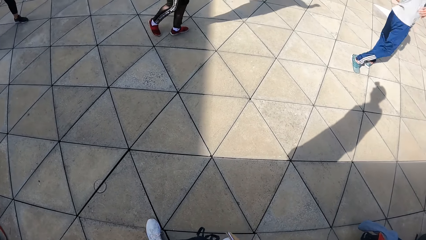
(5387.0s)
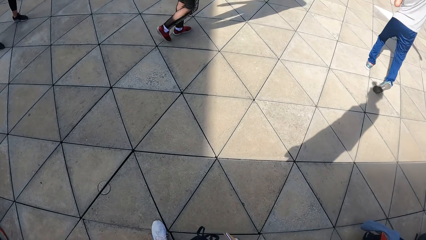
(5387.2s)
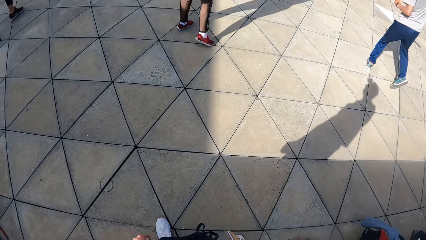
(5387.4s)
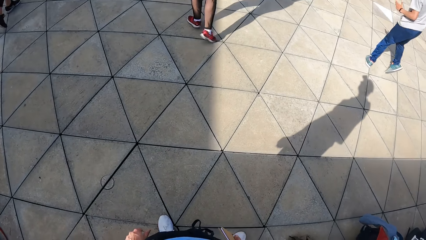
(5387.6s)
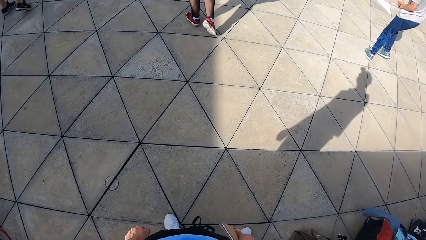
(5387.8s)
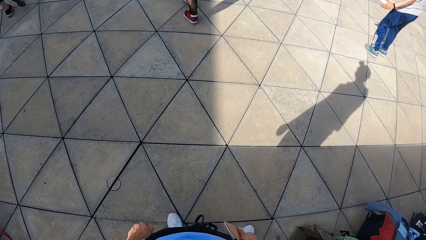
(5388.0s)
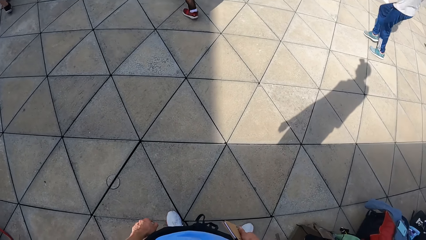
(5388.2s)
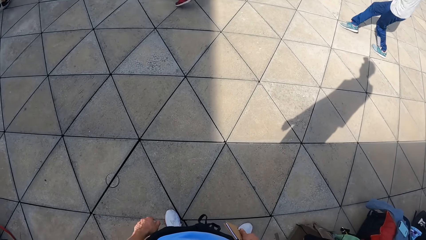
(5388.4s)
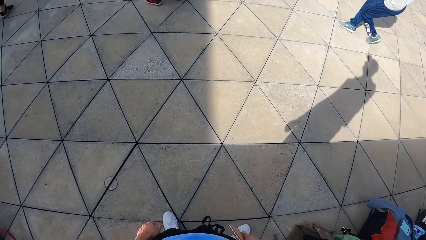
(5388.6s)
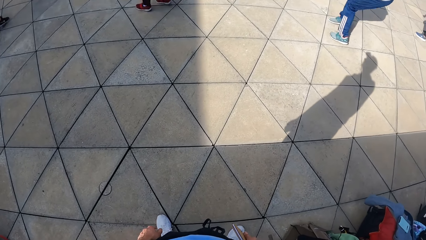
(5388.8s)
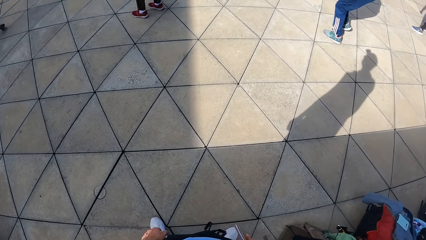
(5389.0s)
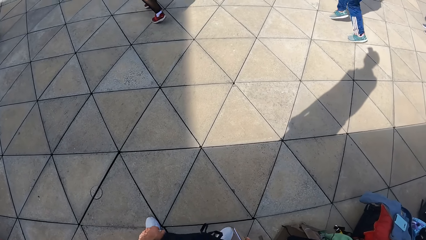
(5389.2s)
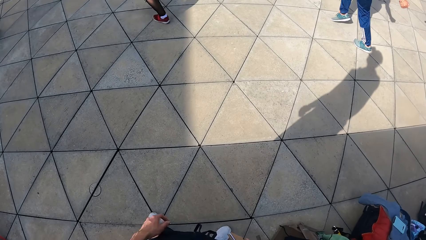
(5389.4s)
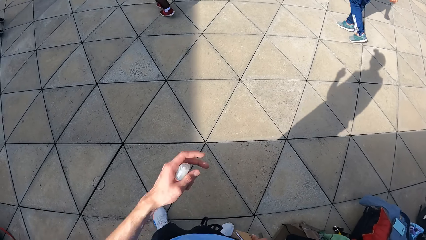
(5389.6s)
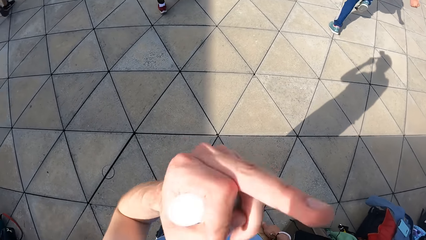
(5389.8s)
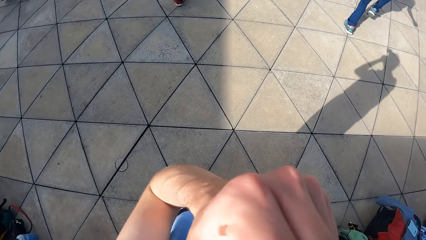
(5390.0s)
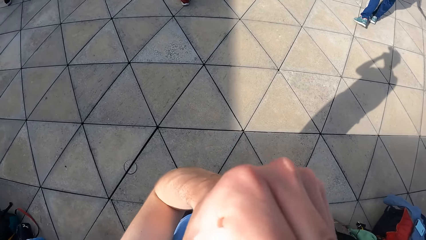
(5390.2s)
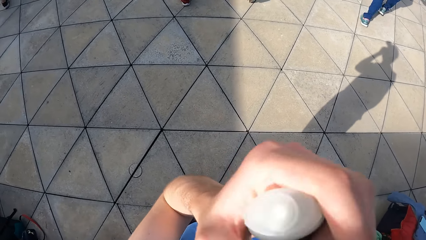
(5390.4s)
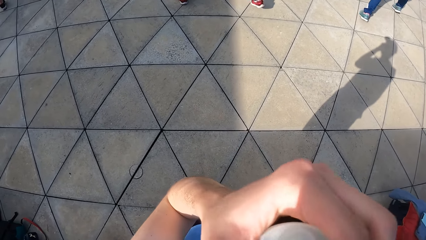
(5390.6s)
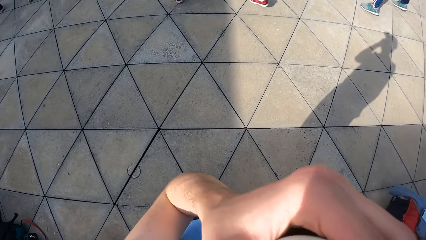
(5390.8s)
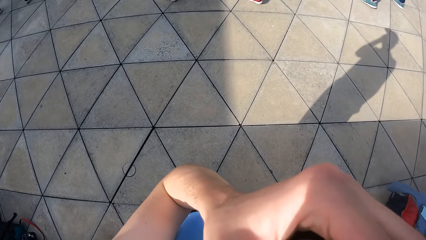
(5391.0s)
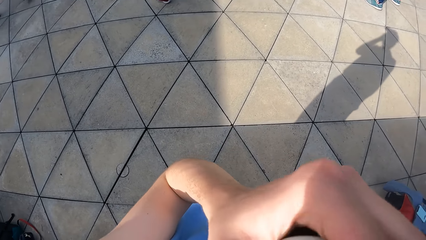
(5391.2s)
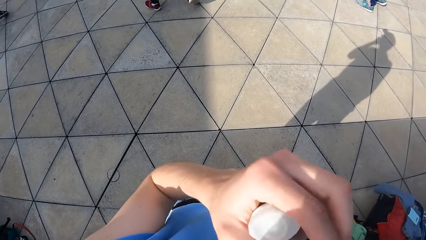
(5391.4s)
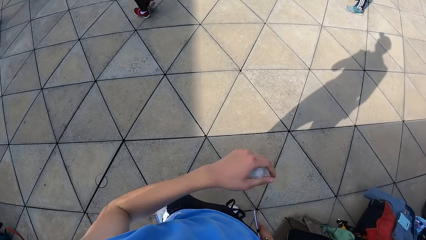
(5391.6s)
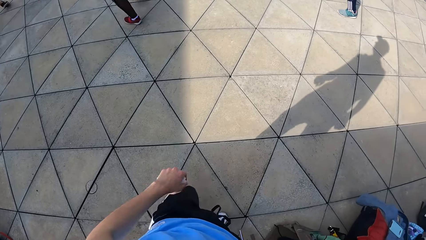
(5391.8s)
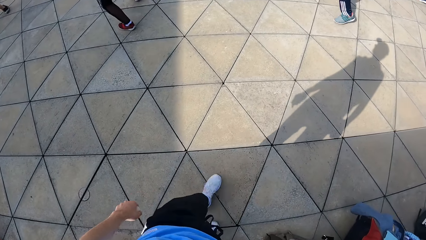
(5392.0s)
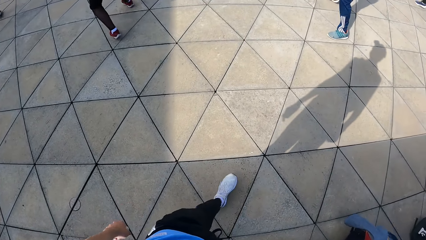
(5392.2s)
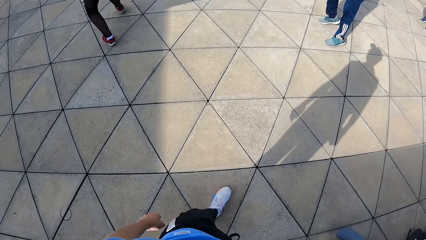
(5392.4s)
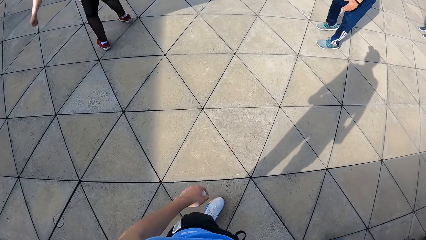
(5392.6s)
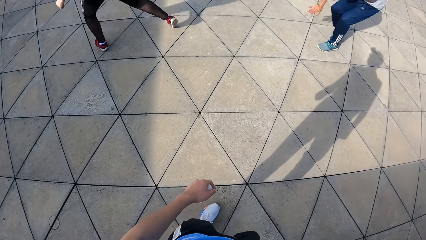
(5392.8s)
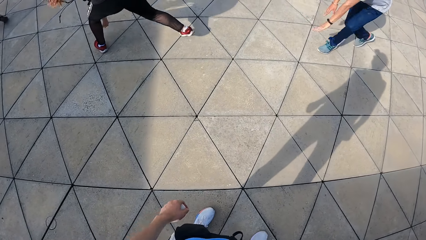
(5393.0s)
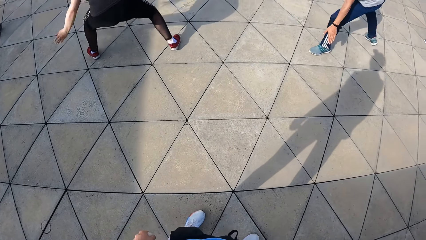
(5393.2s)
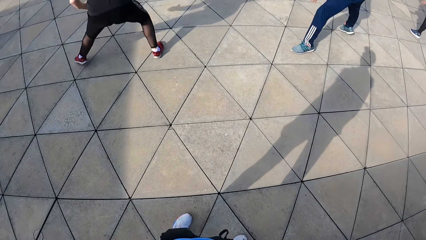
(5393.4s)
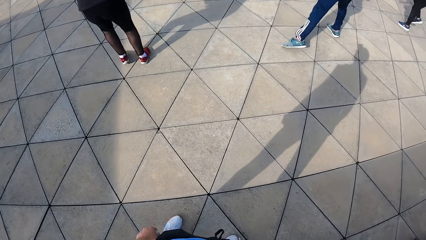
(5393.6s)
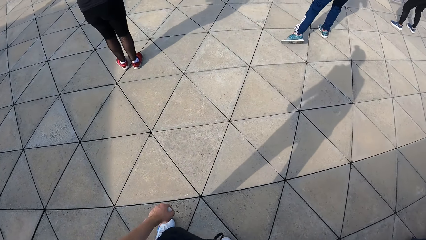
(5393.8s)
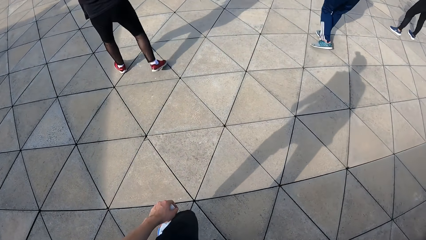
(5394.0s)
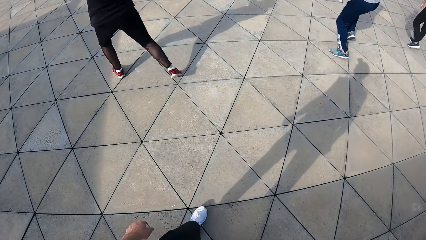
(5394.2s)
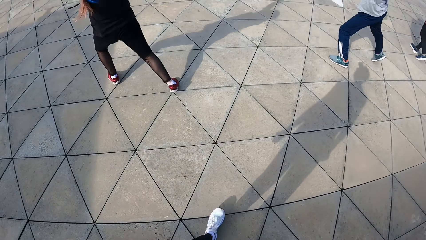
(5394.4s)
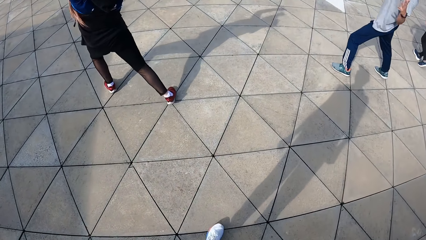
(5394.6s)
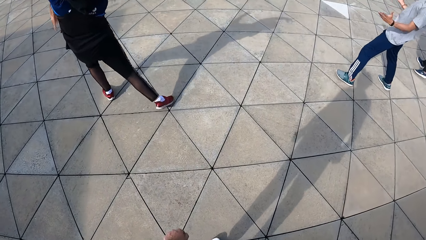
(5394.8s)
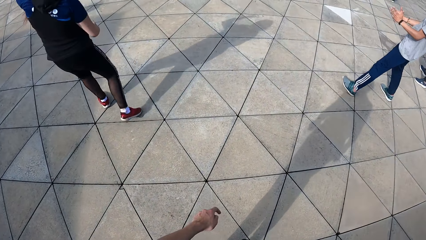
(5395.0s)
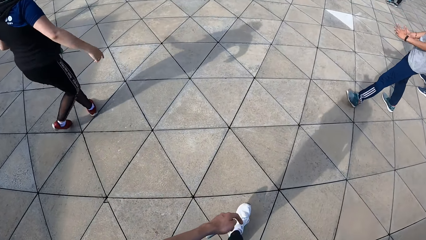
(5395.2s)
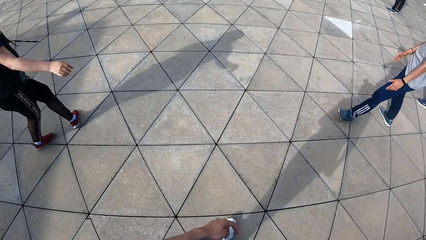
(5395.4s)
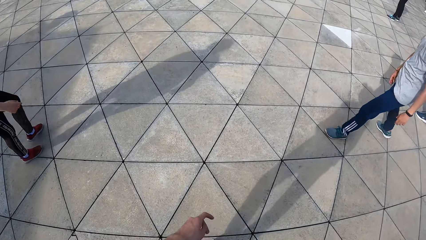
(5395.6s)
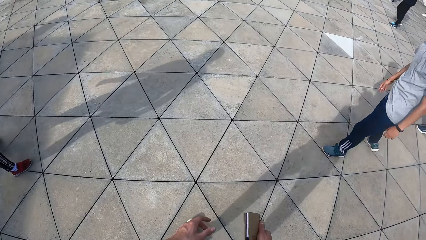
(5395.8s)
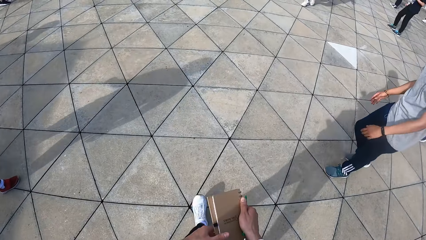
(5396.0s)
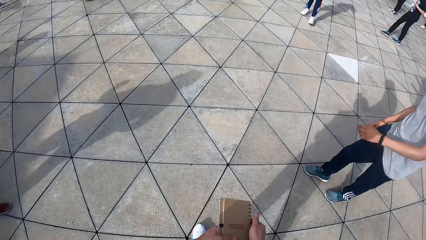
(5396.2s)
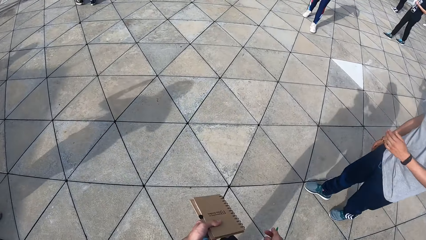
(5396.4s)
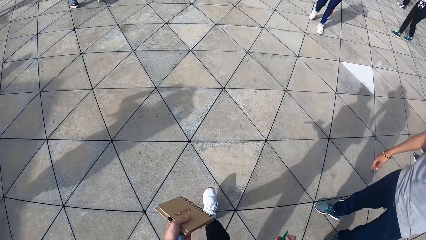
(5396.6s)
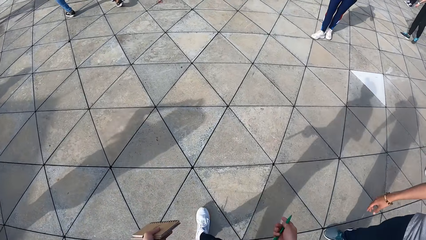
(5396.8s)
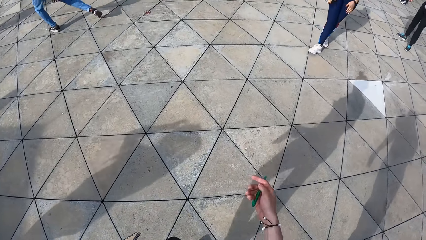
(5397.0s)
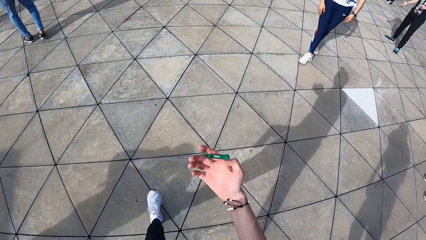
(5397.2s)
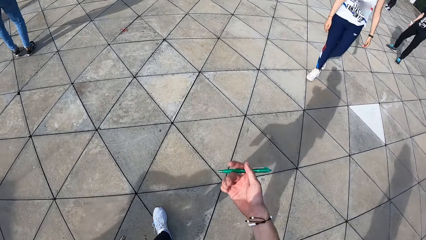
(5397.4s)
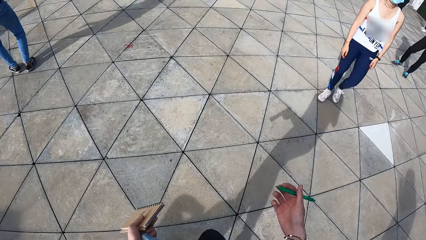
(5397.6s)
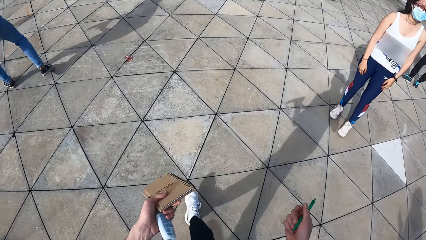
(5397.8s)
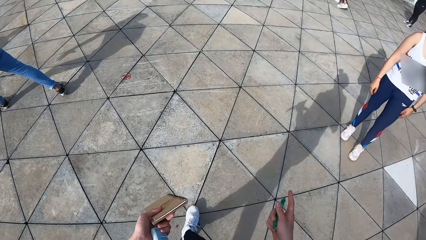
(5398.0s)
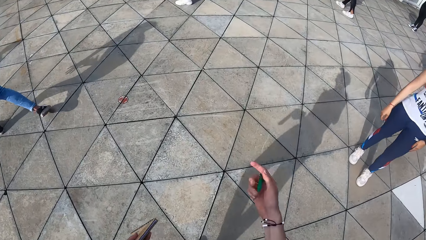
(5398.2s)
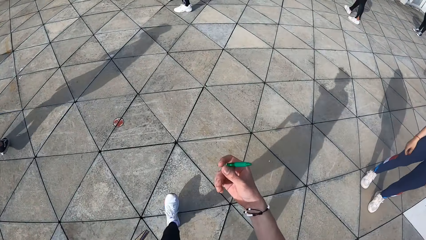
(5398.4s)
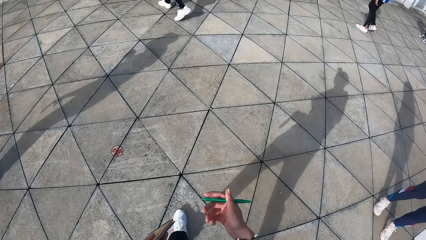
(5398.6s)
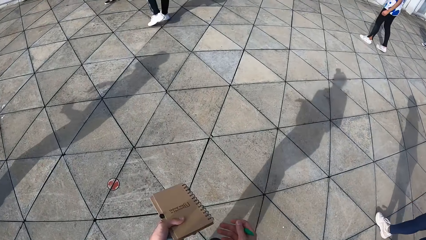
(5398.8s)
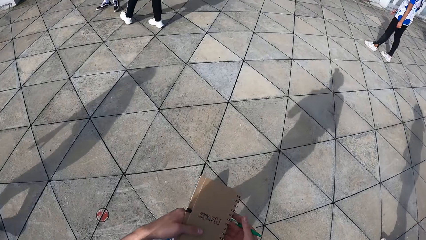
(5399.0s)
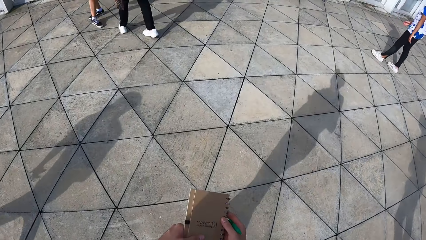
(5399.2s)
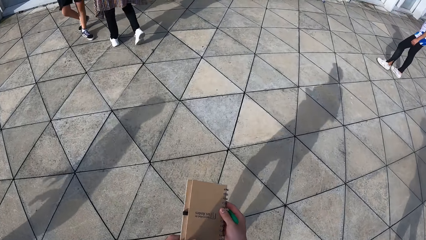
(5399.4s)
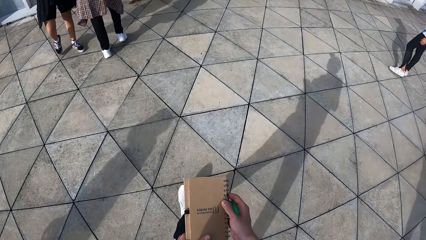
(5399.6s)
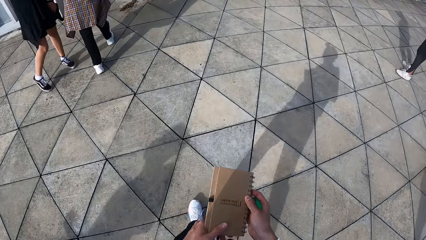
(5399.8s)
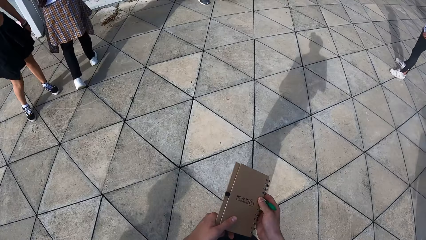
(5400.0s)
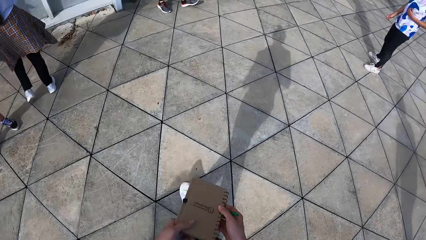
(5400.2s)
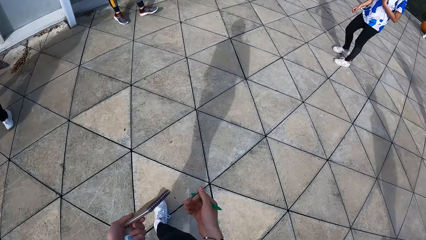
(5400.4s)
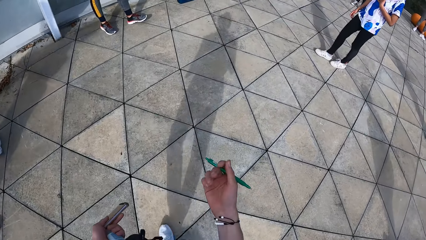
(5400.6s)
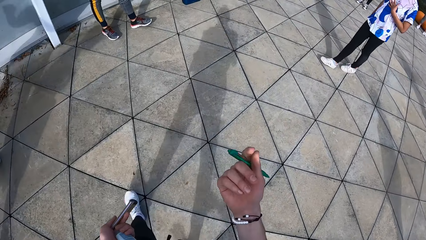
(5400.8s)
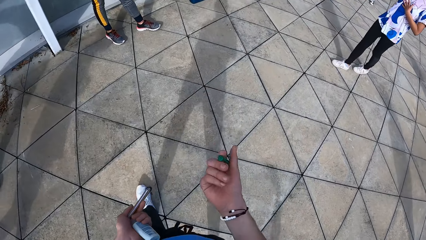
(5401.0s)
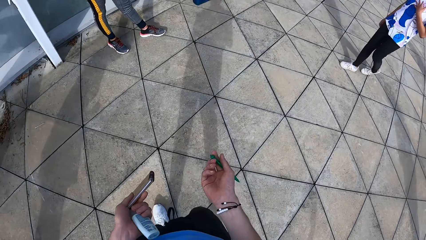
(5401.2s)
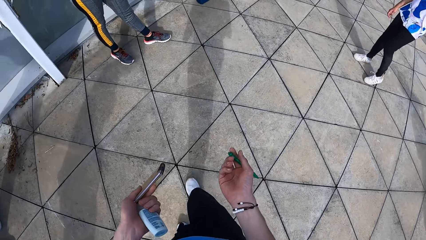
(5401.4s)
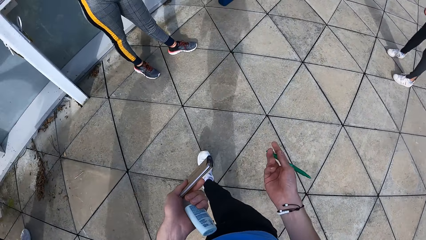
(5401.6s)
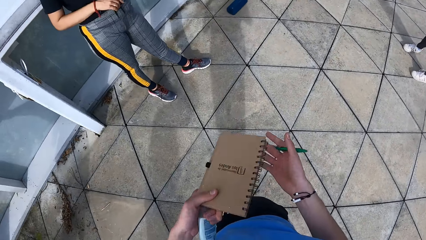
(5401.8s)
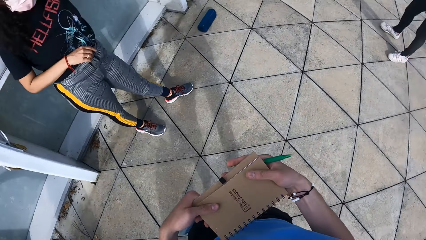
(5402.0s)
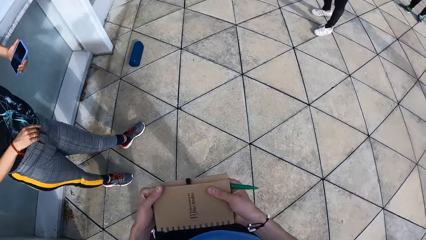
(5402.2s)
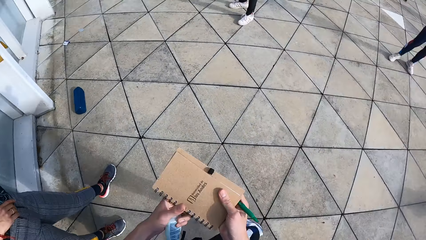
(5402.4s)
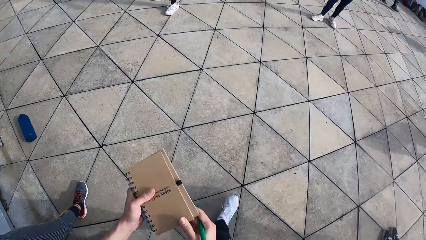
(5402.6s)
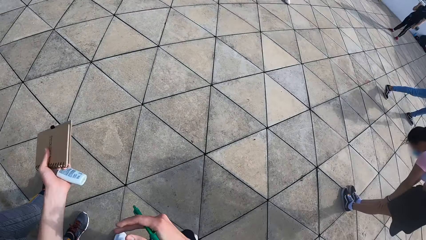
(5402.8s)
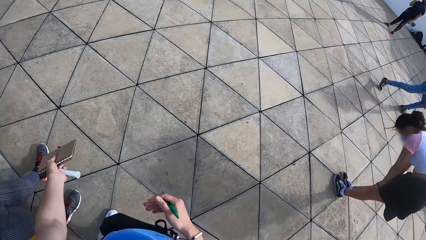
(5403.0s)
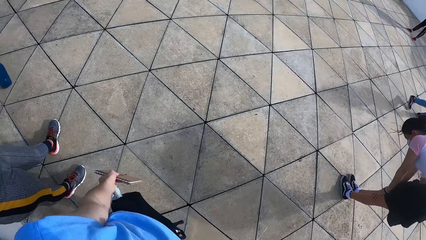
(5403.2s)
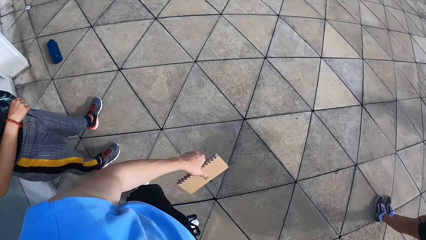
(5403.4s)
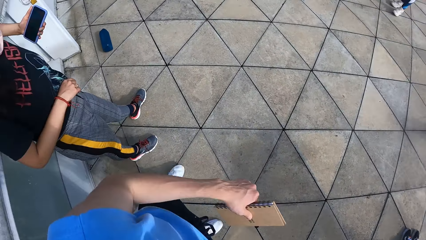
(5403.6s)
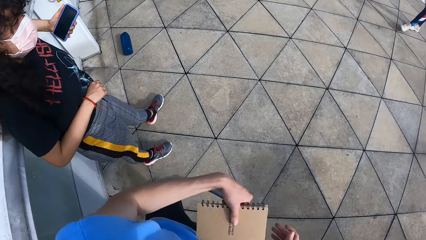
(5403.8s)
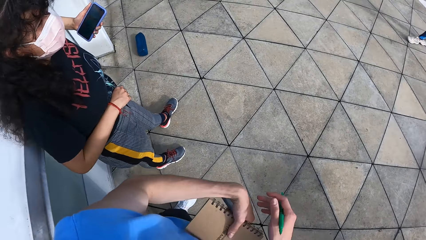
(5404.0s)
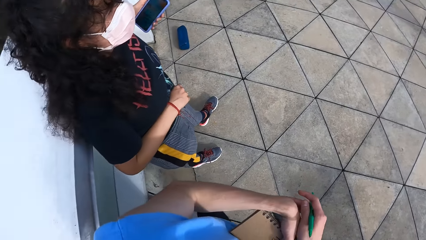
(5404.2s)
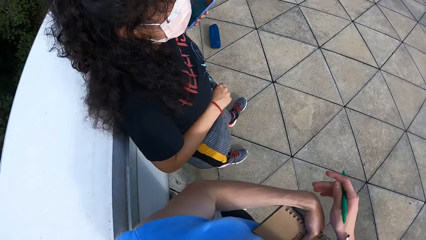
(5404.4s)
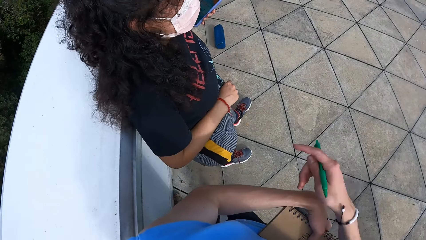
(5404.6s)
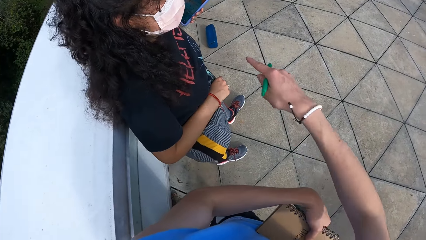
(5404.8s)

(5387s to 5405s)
The camera wearer gestures using his left hand. He puts his left hand down. He walks on the floor. He passes the book to his left hand. He walks. He holds the book with both hands. He passes the book to his right hand. He walks. He holds the book with both hands. He removes his right hand from the book.
